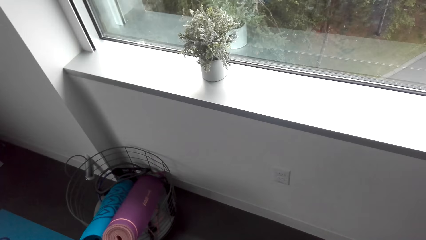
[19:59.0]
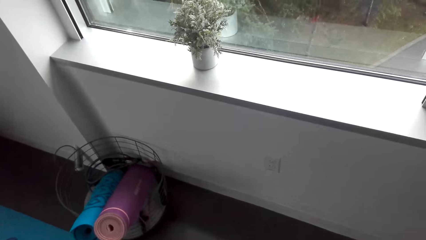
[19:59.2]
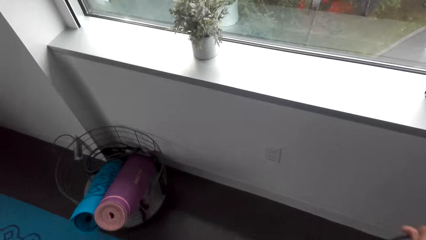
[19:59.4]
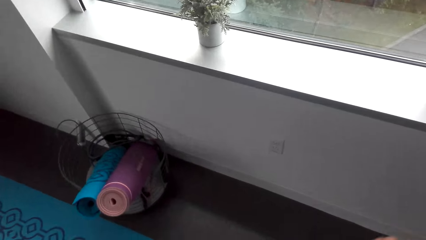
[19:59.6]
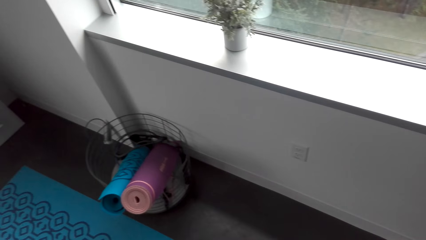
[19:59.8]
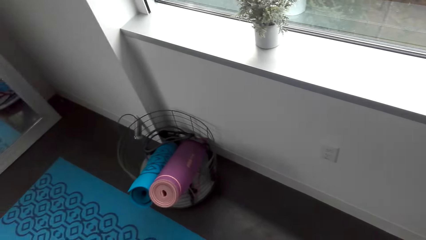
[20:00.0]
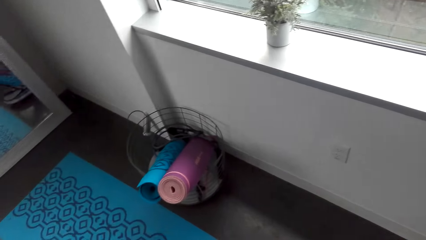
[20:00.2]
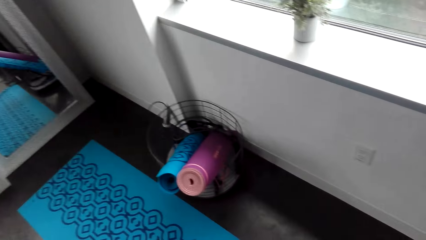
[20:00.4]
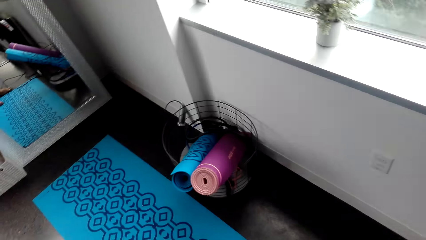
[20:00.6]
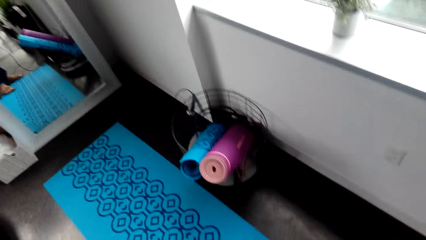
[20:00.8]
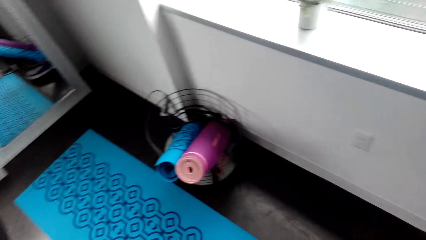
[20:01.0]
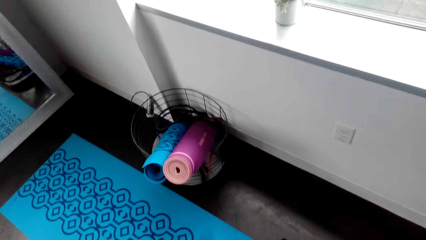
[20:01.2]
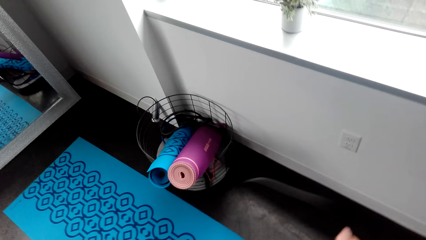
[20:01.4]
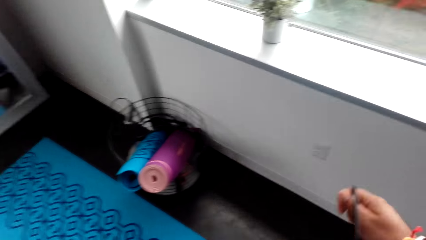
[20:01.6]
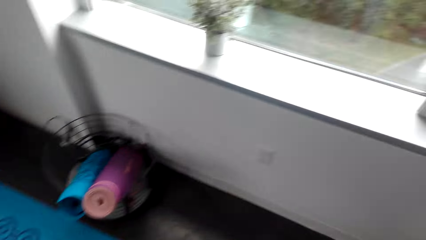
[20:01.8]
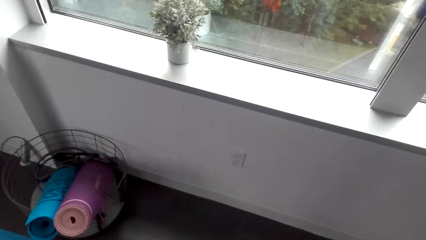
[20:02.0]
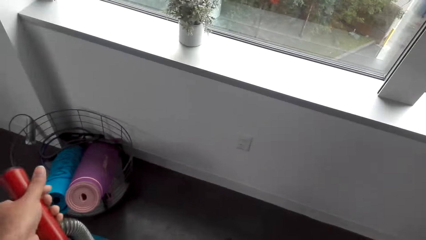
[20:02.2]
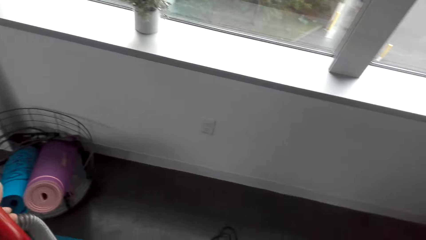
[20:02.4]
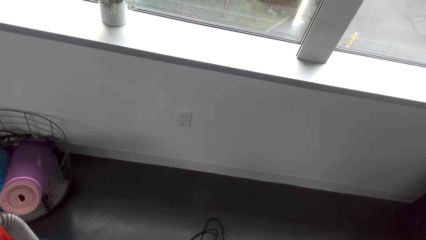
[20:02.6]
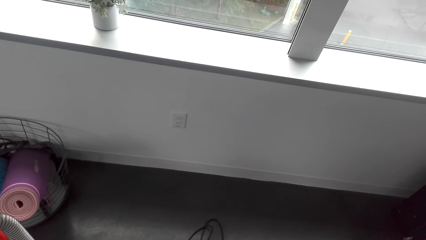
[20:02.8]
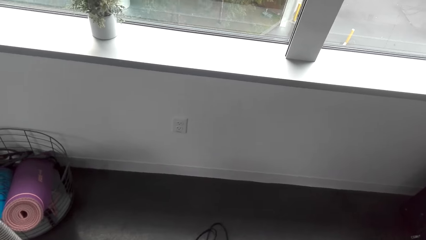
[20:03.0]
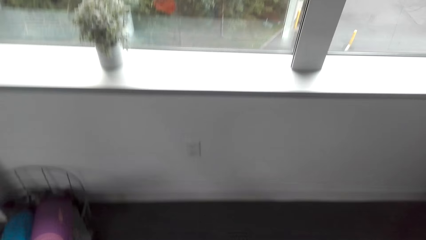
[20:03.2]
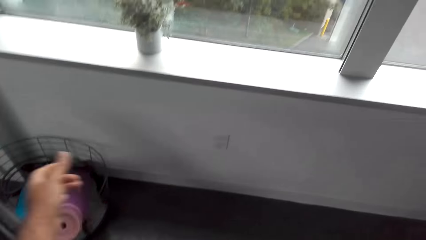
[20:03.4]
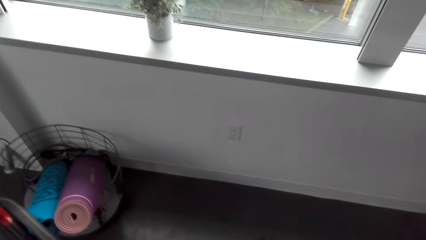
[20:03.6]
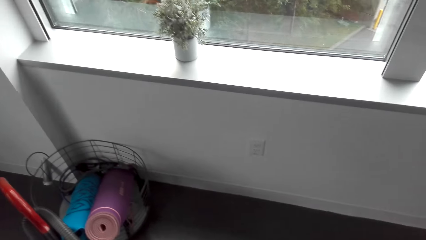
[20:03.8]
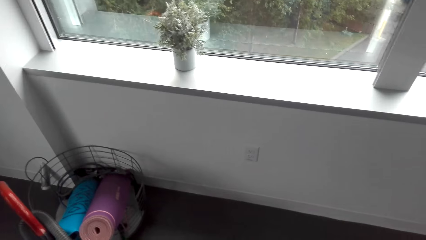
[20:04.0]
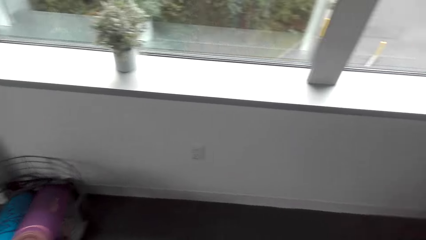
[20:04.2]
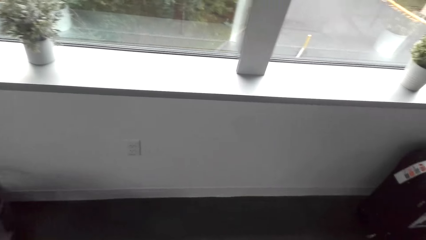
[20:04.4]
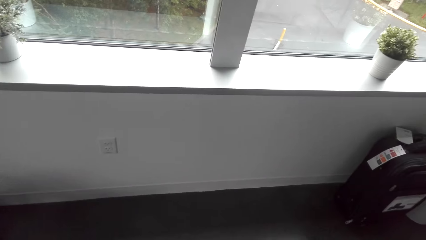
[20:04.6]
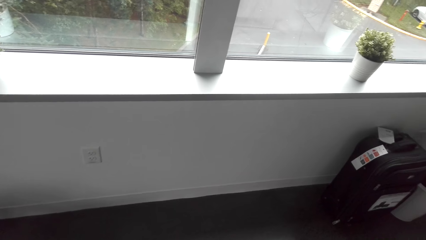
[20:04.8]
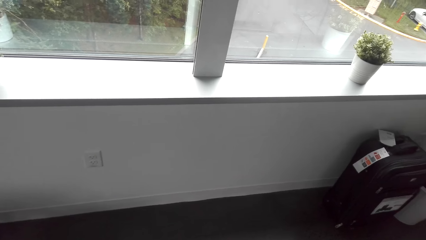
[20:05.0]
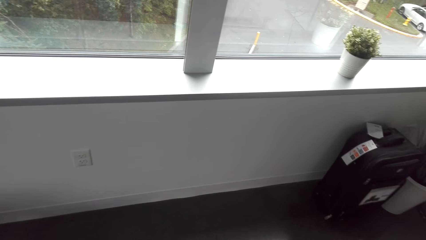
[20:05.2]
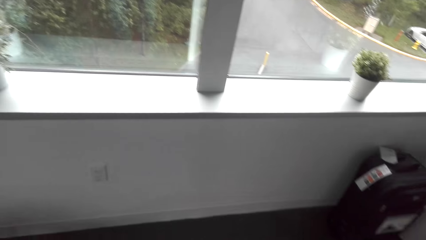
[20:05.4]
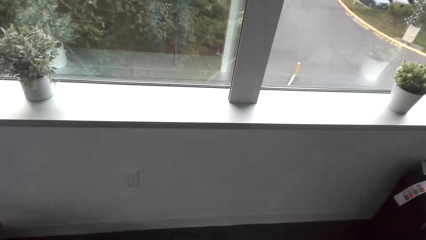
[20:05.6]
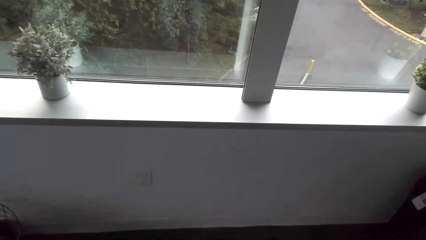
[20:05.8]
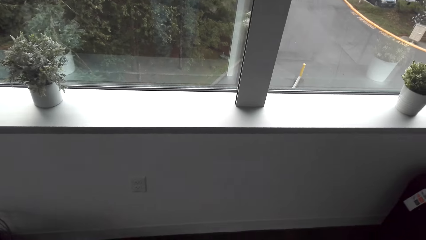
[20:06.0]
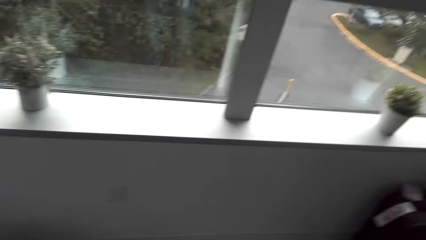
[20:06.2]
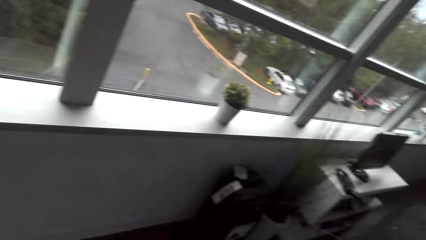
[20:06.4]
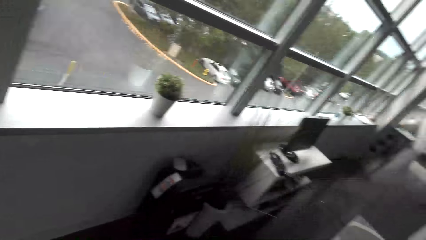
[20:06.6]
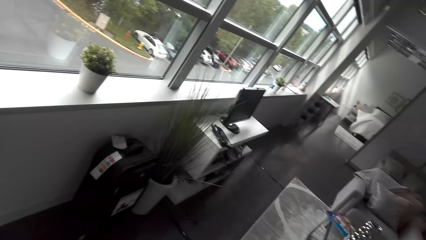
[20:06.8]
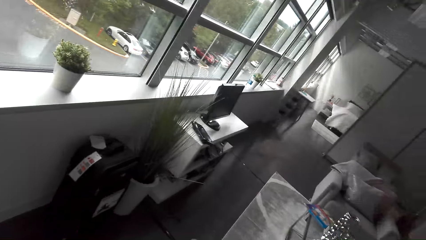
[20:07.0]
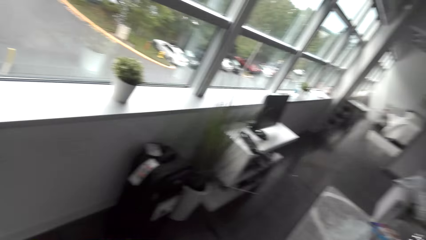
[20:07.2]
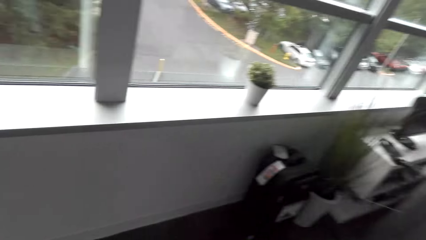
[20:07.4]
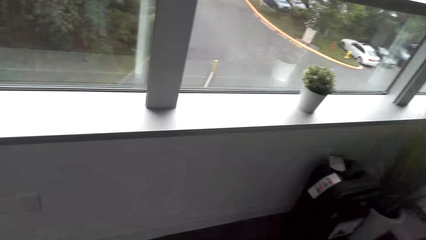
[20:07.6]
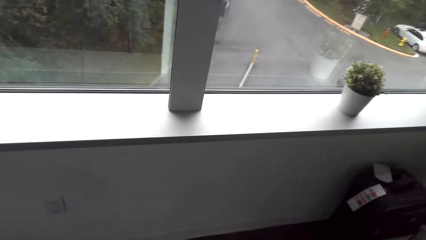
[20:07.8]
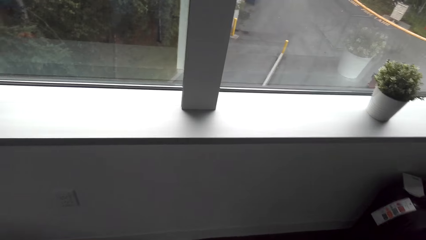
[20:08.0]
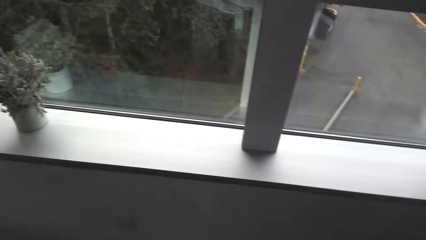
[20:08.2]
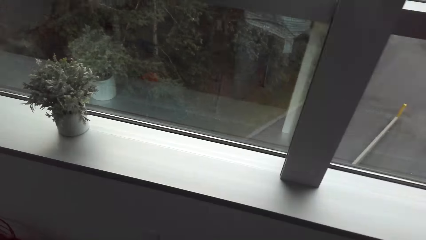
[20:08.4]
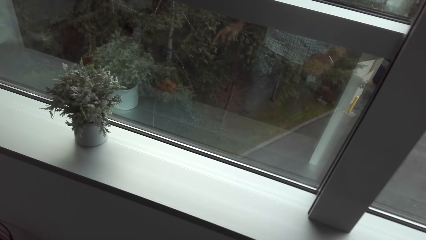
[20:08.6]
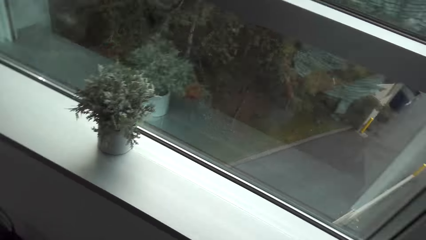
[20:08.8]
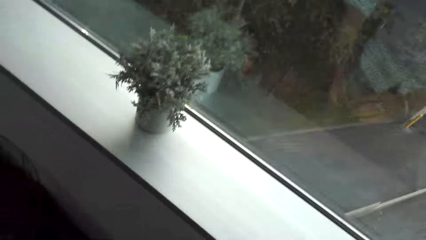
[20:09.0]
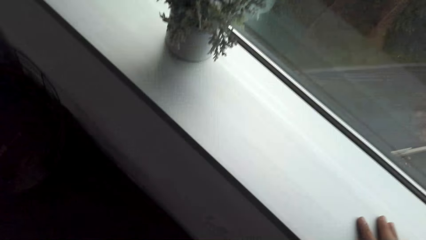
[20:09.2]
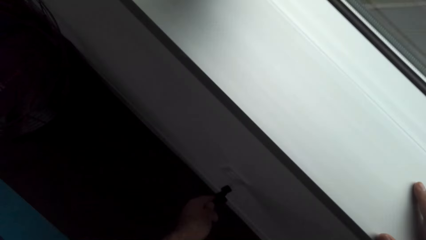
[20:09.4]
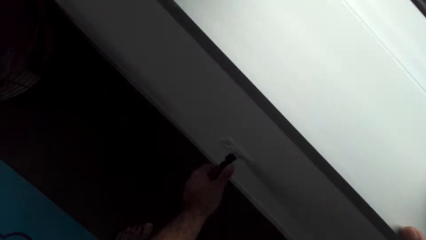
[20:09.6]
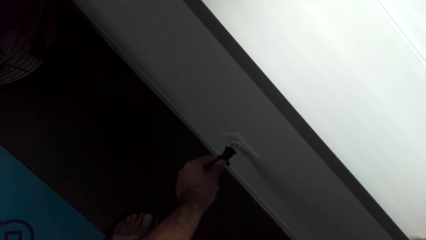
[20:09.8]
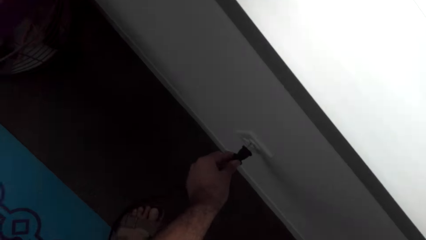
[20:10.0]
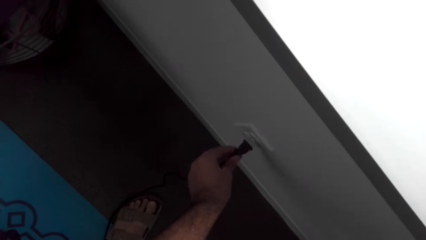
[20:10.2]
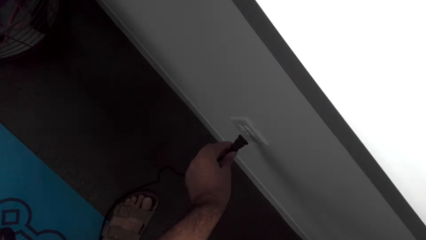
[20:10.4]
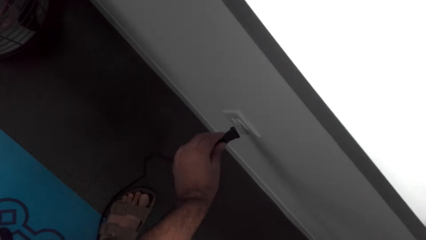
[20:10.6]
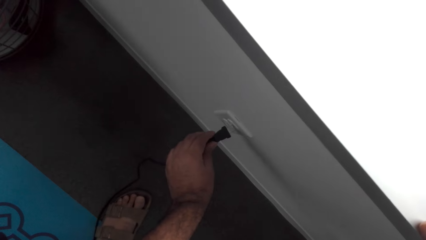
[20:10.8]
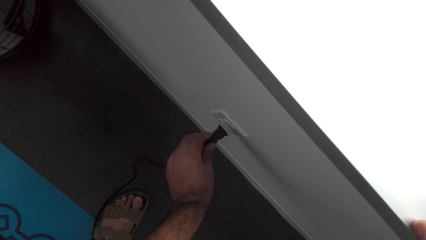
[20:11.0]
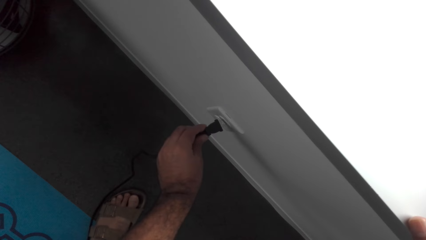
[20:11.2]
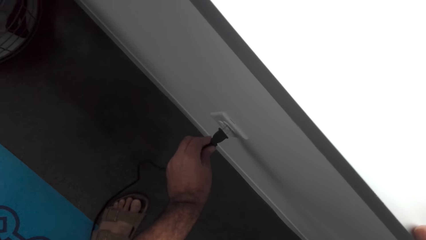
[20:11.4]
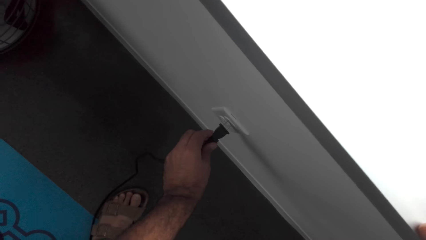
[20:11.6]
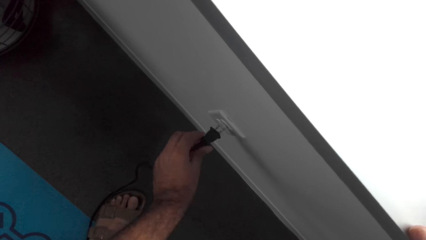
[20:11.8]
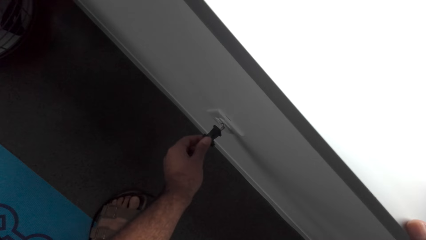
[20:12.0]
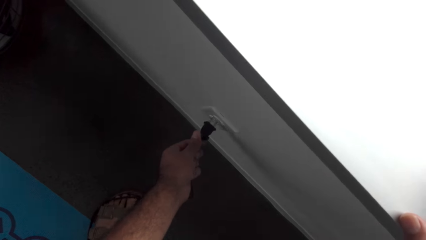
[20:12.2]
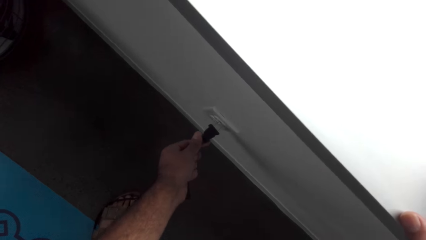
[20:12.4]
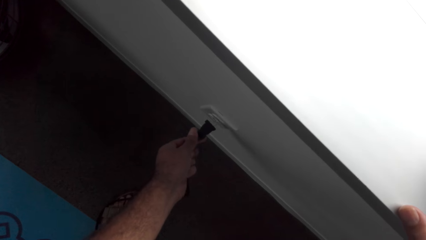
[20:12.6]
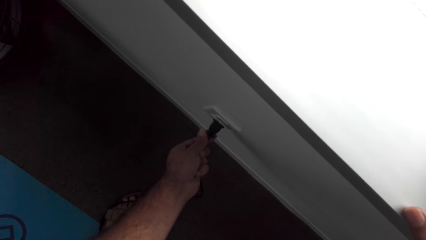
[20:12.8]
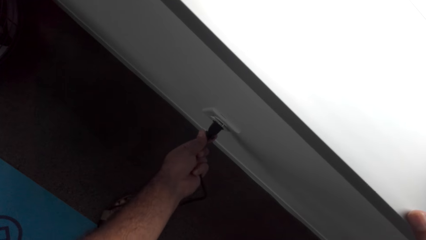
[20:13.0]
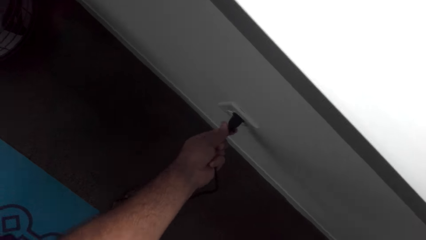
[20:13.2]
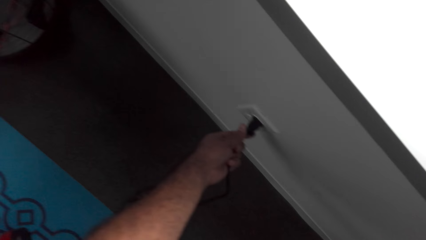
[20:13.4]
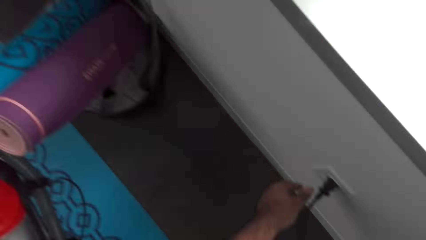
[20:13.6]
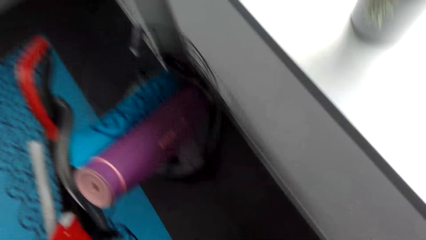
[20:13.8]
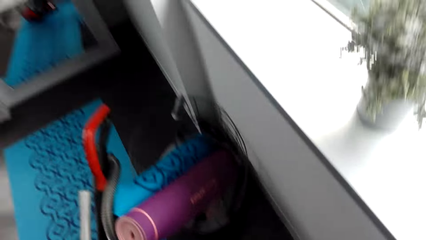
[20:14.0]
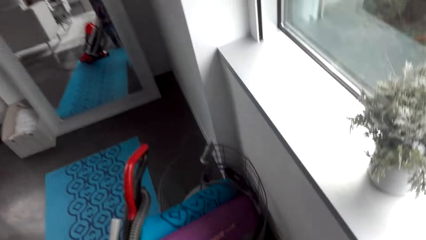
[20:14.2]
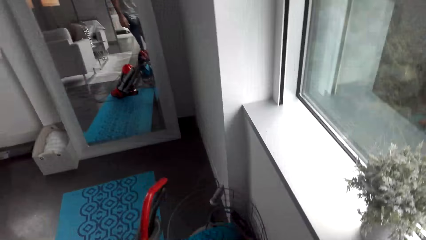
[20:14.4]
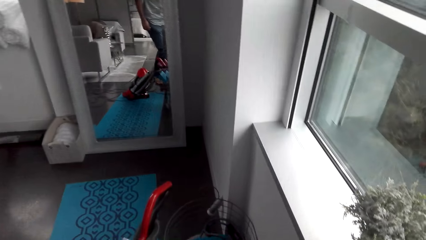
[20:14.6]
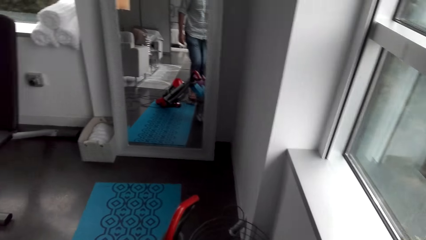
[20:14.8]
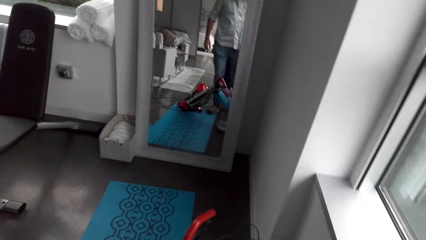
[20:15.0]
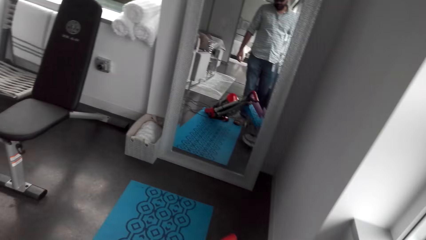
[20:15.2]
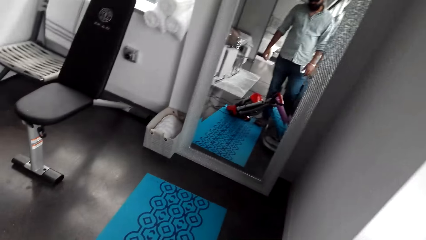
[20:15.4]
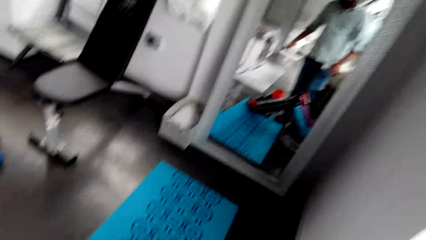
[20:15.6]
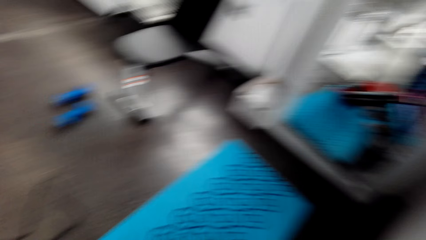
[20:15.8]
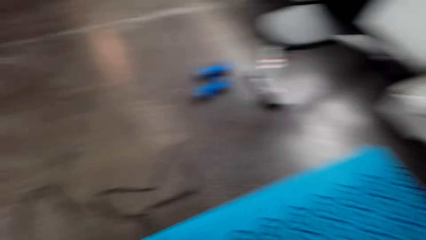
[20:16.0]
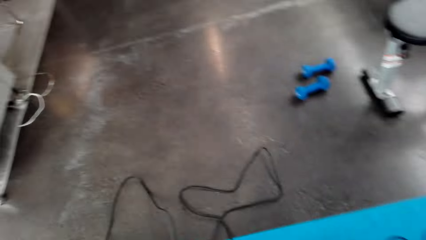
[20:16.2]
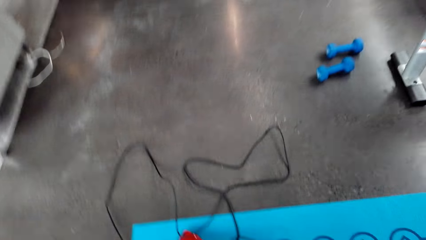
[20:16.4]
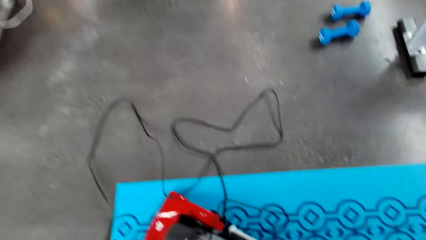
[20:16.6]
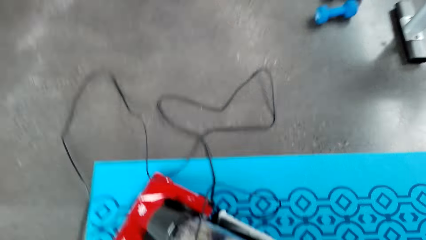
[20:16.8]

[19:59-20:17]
The camera wearer connects the cleaner cable on the wall socket. They walk closer to the cleaner.
